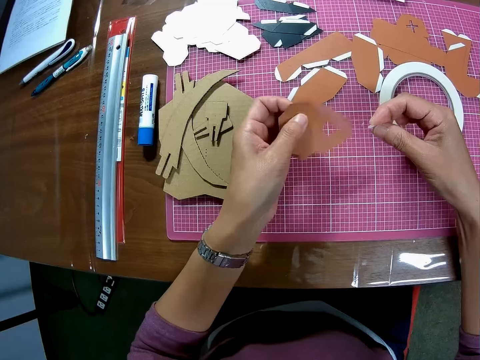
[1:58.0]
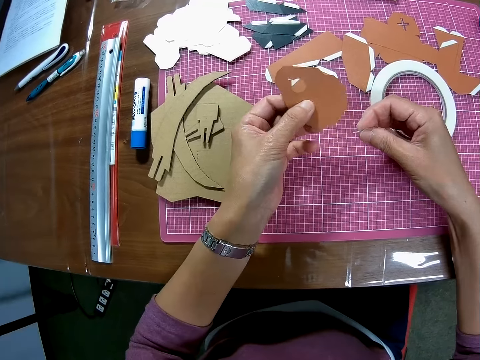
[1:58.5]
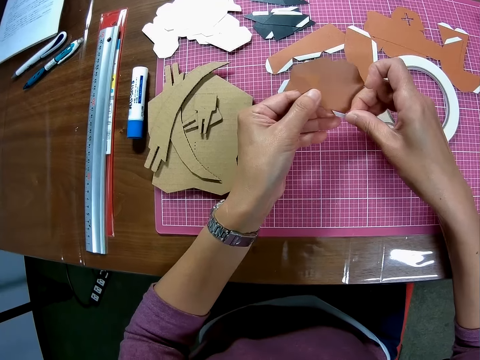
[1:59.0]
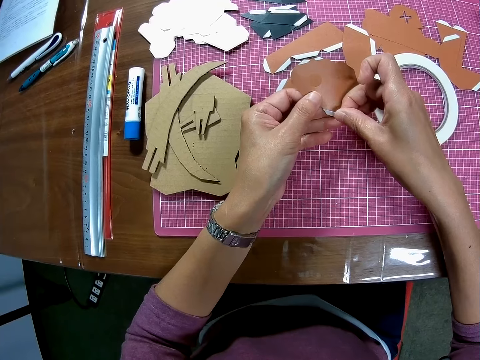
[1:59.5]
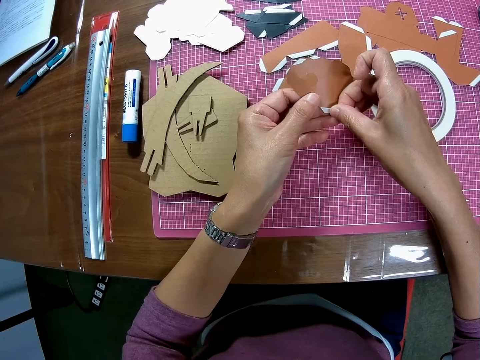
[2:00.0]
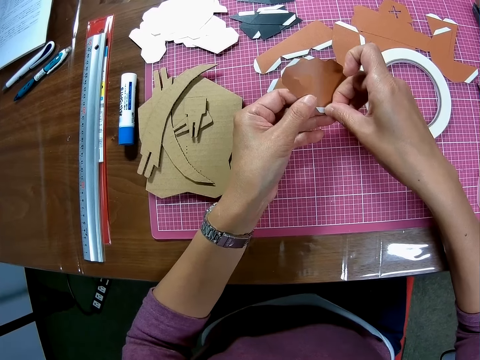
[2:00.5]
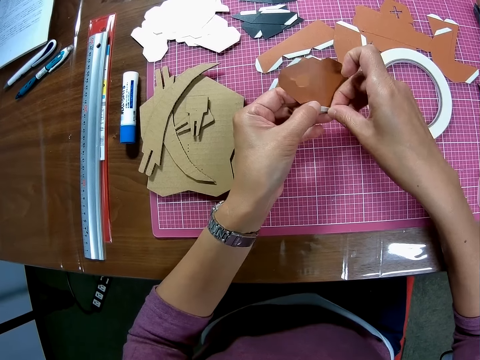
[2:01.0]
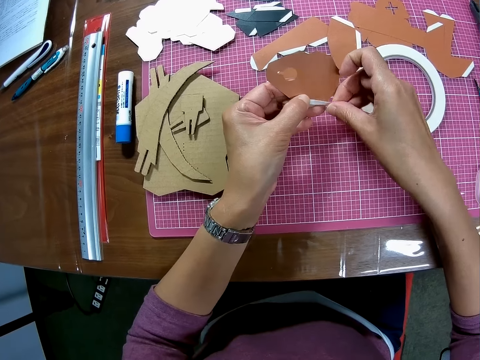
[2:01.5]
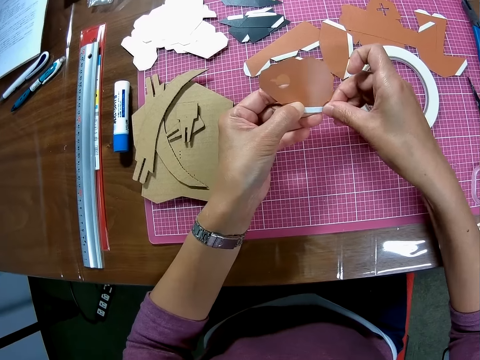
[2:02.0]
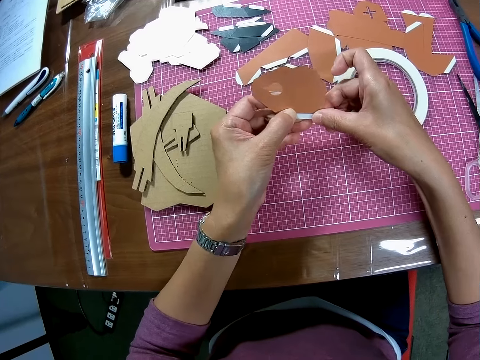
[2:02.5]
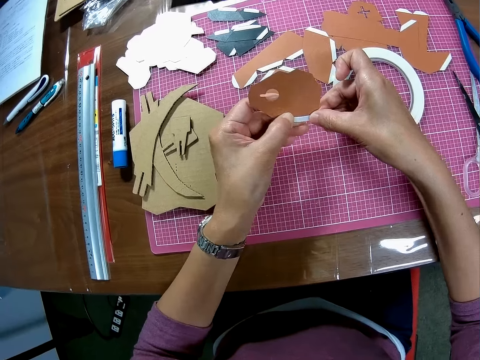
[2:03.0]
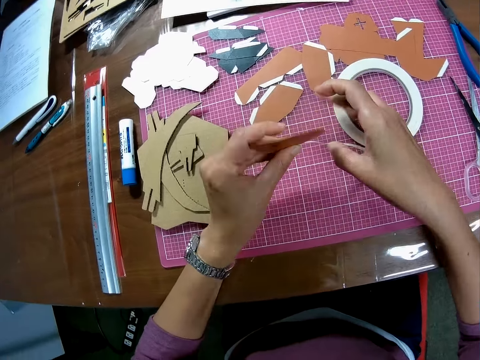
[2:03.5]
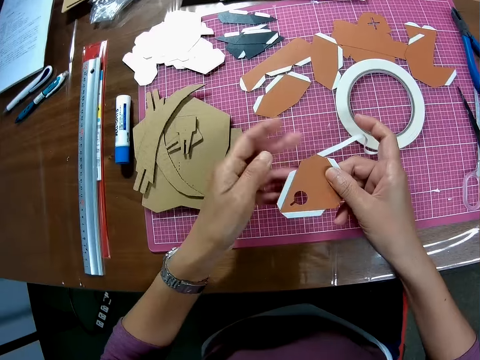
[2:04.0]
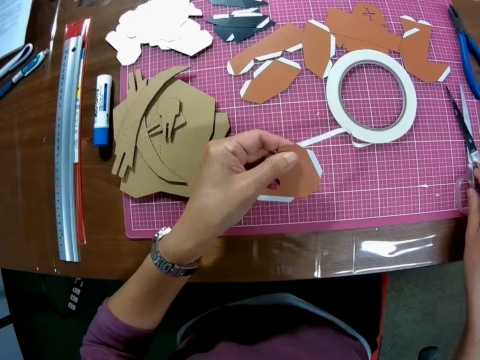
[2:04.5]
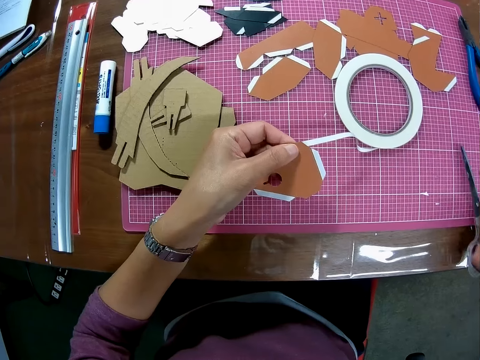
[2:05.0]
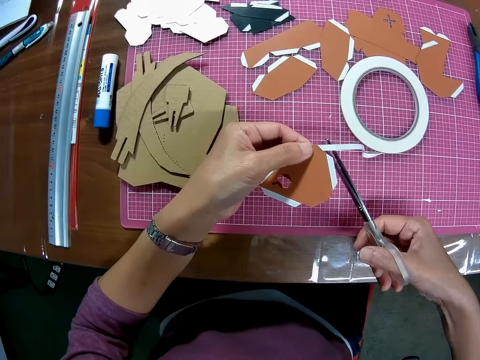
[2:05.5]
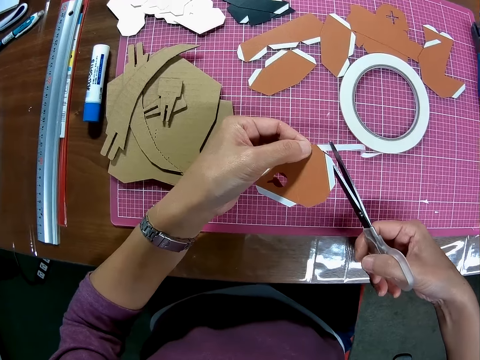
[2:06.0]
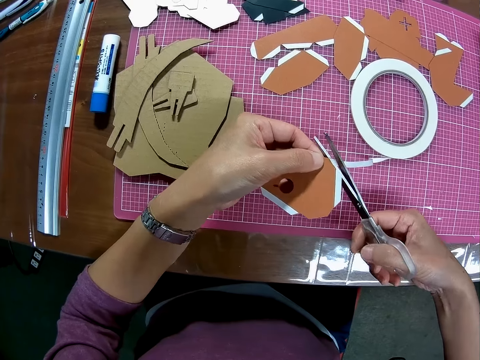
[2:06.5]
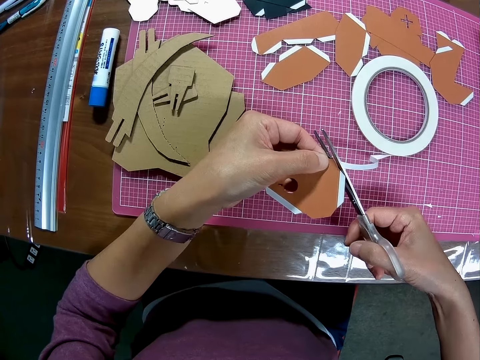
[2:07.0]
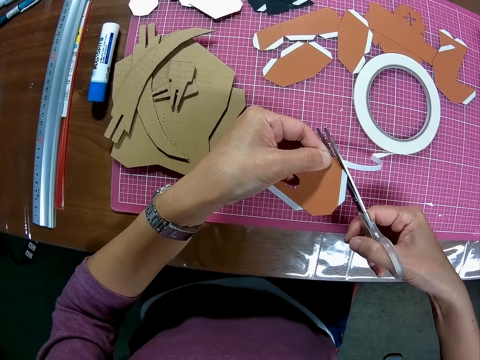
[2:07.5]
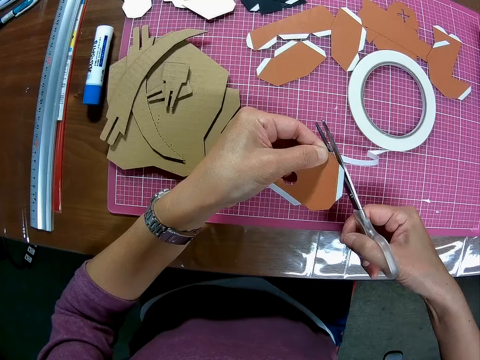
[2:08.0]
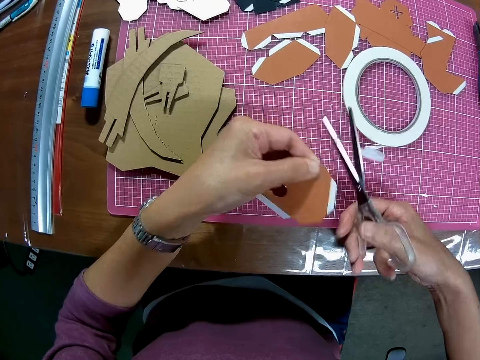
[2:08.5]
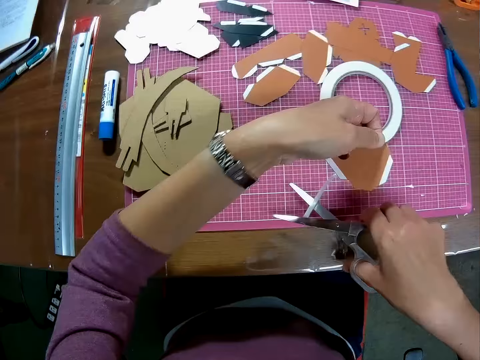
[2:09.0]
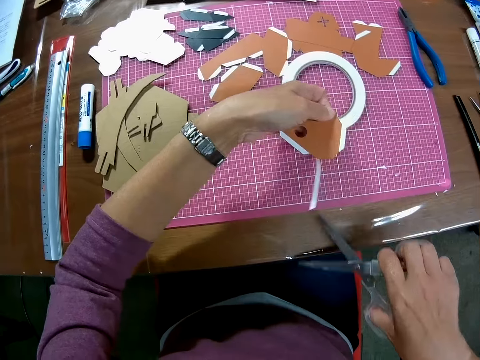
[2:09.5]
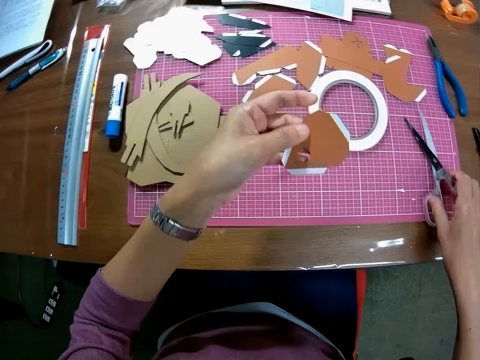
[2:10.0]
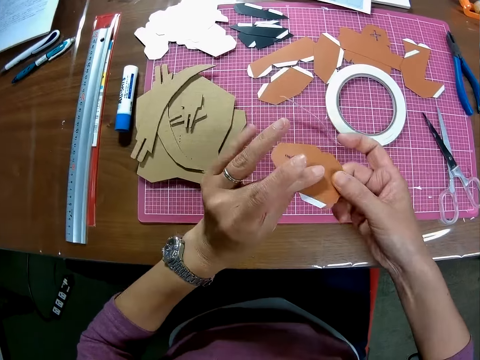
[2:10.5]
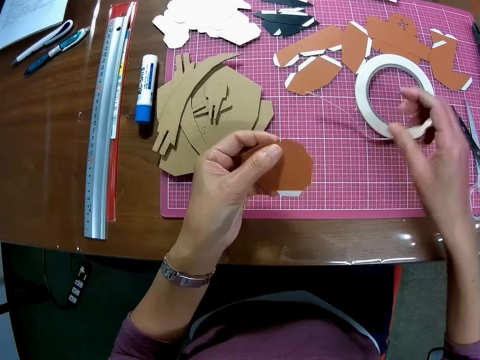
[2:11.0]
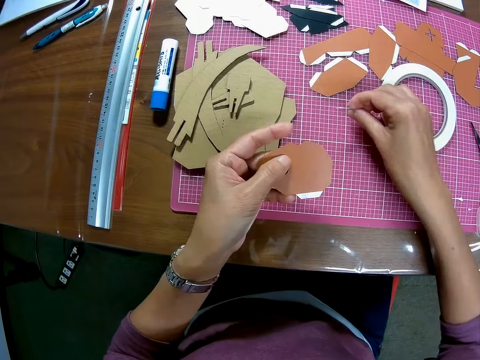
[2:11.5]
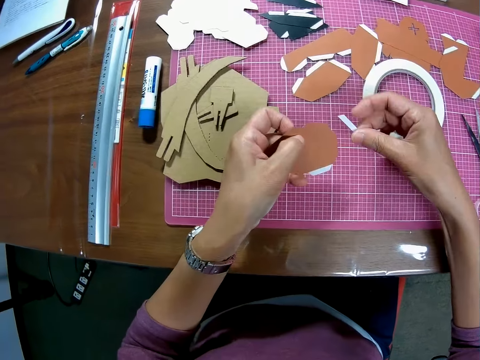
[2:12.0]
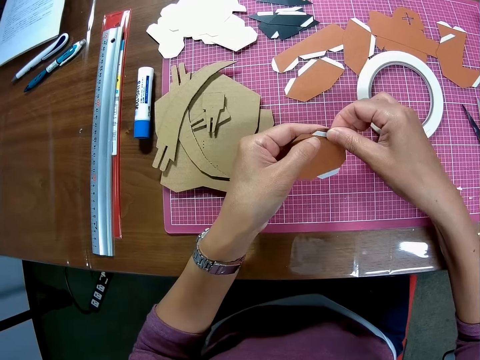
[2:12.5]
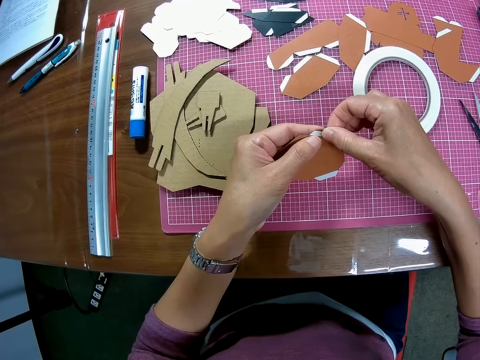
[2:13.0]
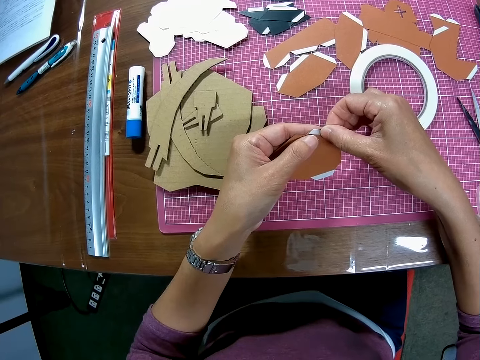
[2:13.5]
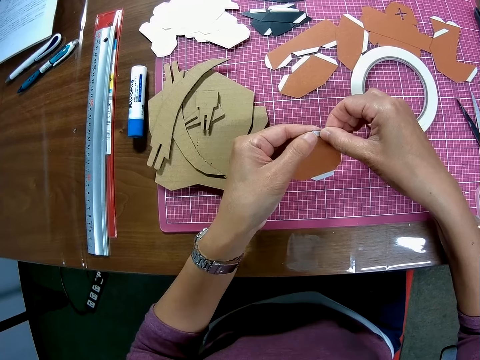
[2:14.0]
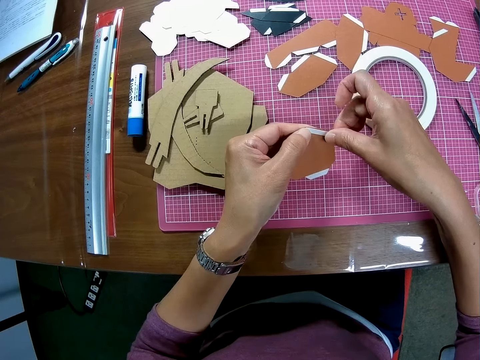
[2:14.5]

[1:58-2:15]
The camera wearer tapes the edge of the paper with the tape on his right hand. He turns the piece of paper. He picks up the scissors with his right hand on the cutting mat on the table. He cuts the tape with the scissors. He removes the tape on the scissors with his left hand. He drops the scissors with his right hand on the cutting mat on the table. He holds the paper with both hands. He picks up the tape on the cutting mat on the table with his right hand. He tapes the edge of the paper with the tape on his right hand.

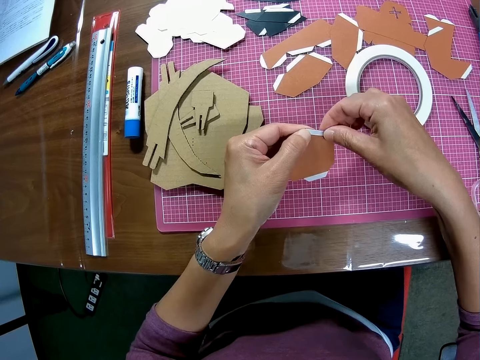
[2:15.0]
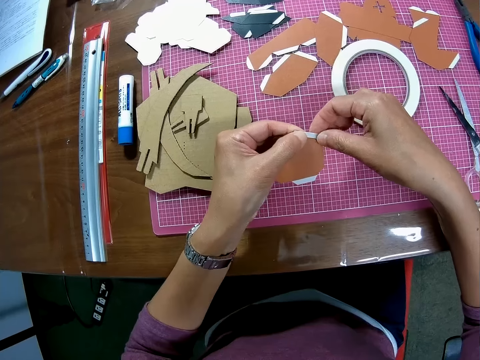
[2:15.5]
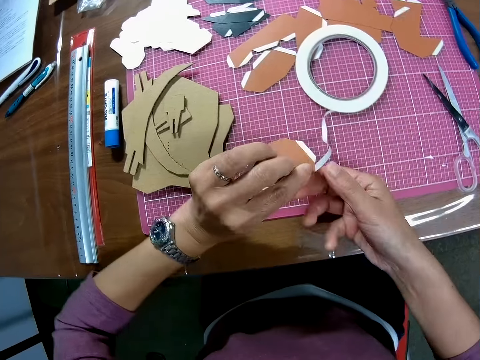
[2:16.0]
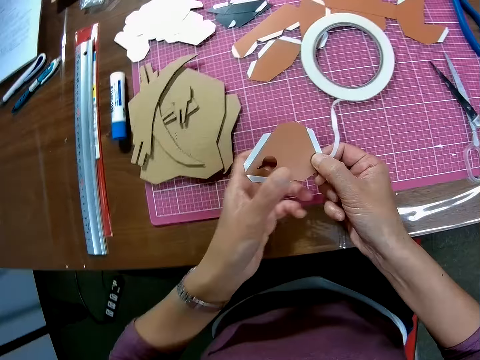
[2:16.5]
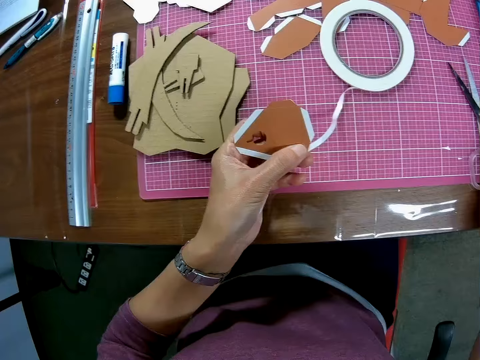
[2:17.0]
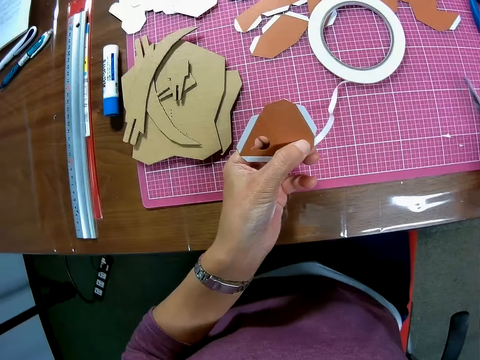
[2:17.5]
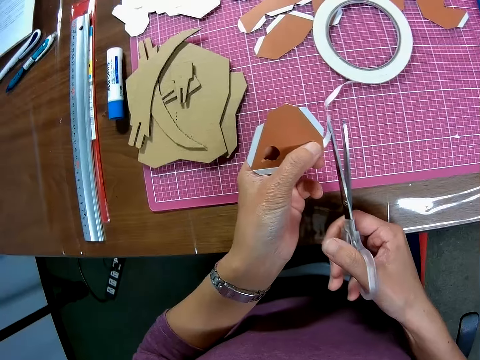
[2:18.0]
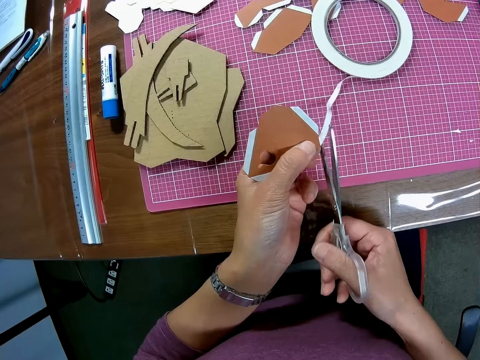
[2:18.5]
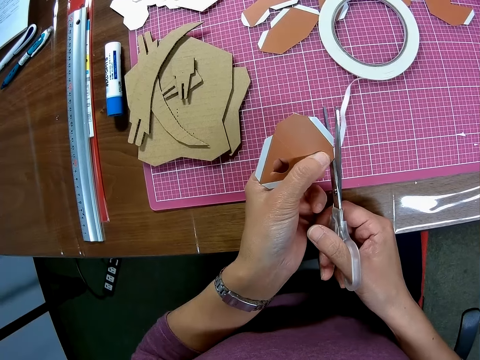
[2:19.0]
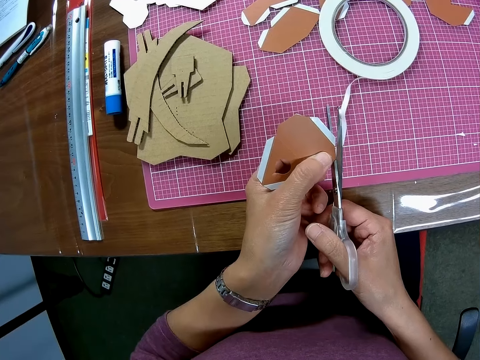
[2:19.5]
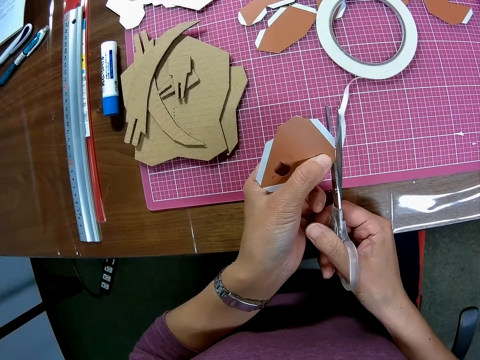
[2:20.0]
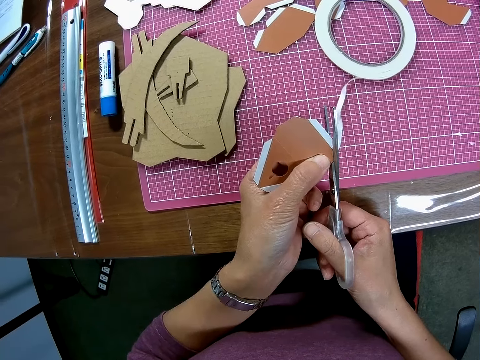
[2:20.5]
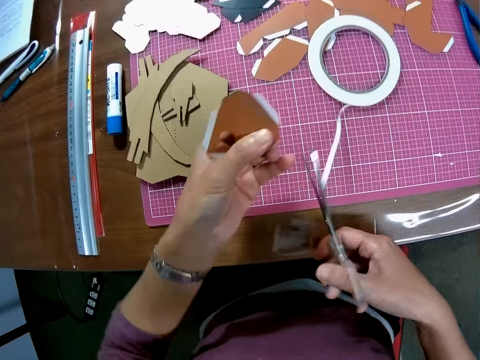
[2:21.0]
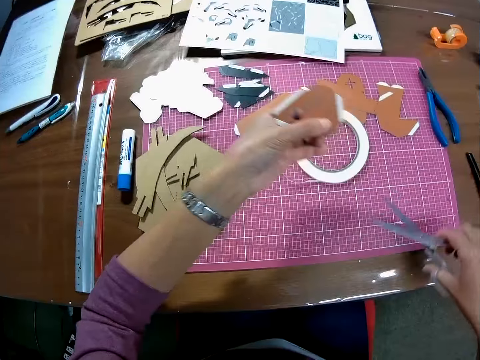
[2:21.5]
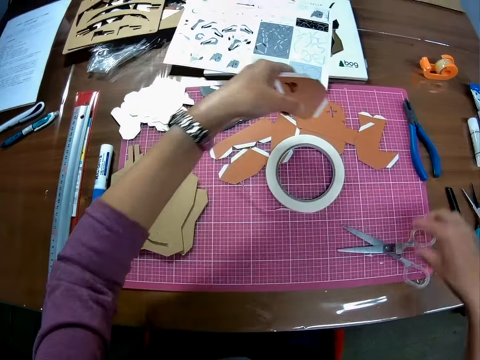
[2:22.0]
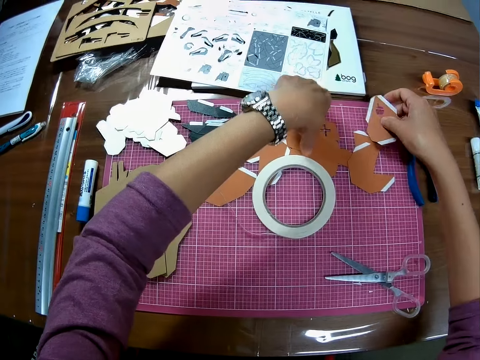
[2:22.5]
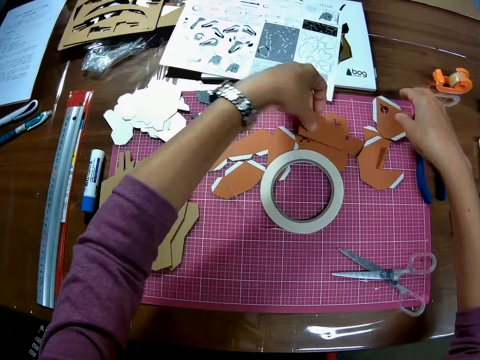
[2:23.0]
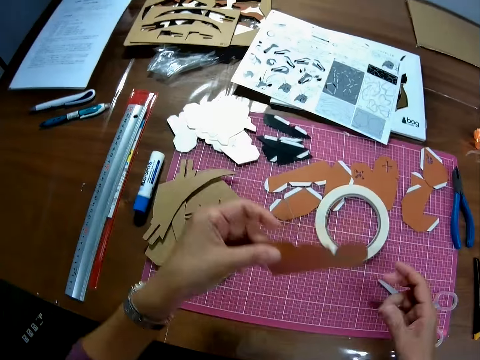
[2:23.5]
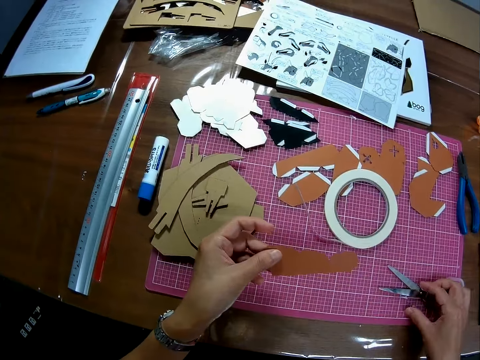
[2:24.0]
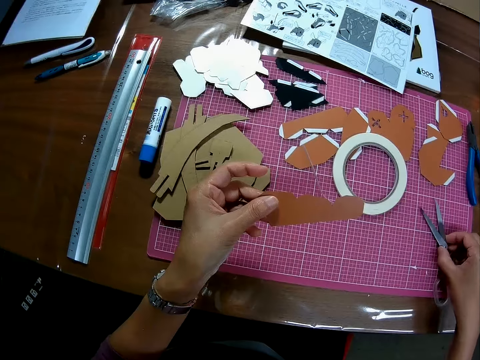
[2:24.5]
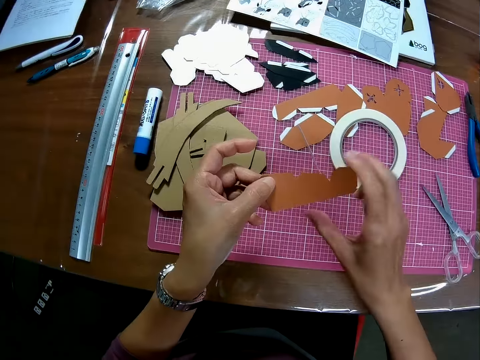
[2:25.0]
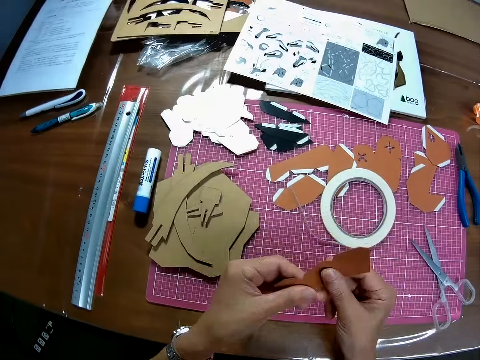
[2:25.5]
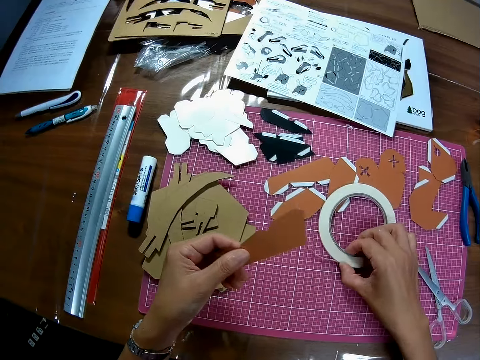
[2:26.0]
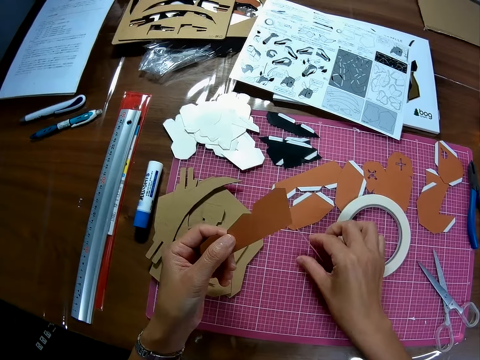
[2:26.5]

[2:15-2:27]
The camera wearer turns the piece of paper. He picks up the scissors with his right hand on the cutting mat on the table. He cuts the tape with the scissors. He removes the tape on the scissors with his left hand. He drops the scissors with his right hand on the cutting mat on the table. He passes the paper from his left hand to his right hand. He drops the paper on the table. He picks up another paper from the cutting mat. He adjusts the scissors with his right hand. He turns the paper on his left hand with his right hand.
